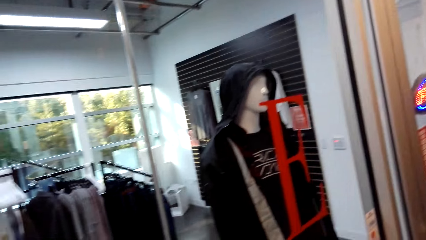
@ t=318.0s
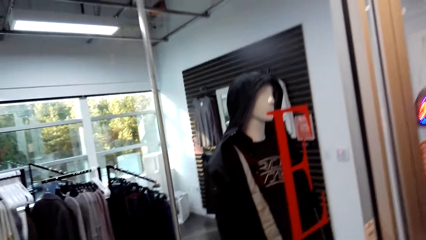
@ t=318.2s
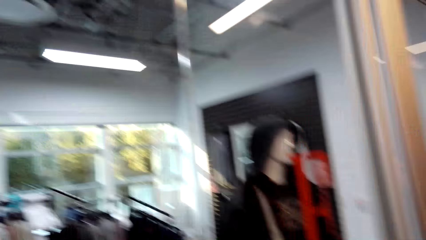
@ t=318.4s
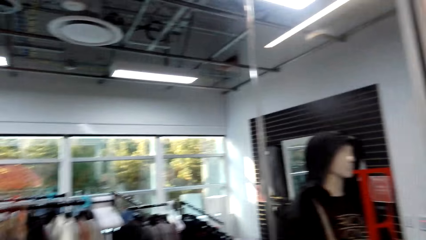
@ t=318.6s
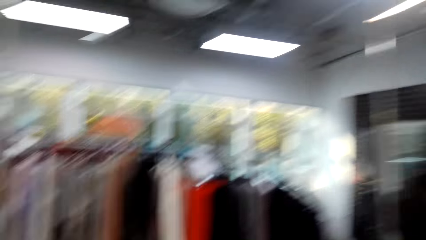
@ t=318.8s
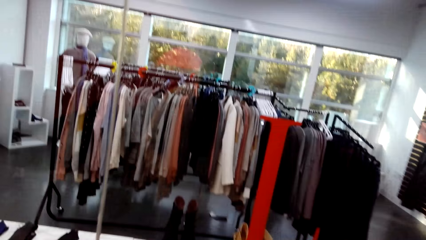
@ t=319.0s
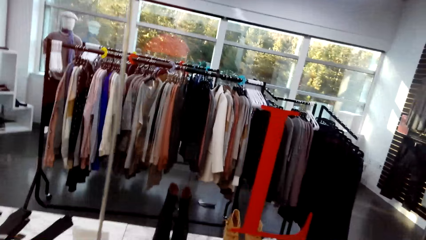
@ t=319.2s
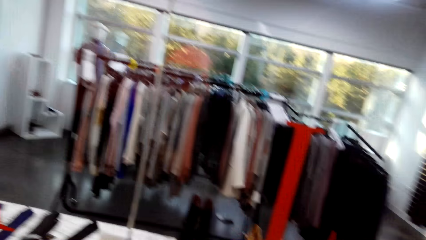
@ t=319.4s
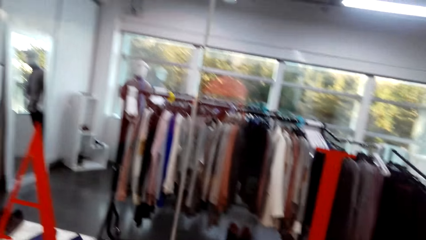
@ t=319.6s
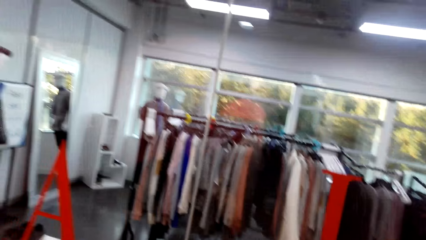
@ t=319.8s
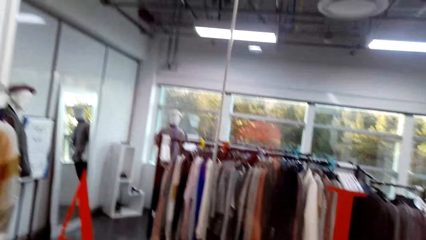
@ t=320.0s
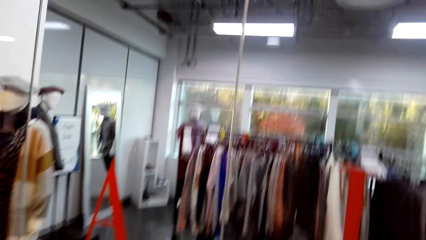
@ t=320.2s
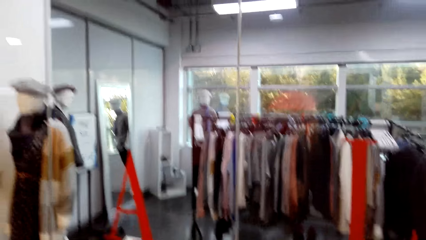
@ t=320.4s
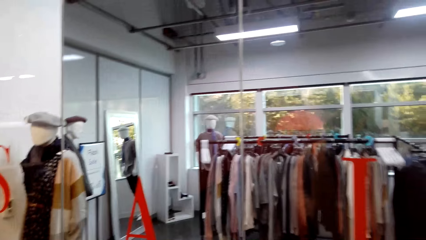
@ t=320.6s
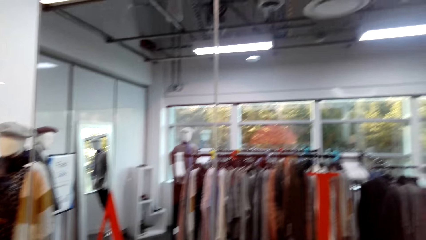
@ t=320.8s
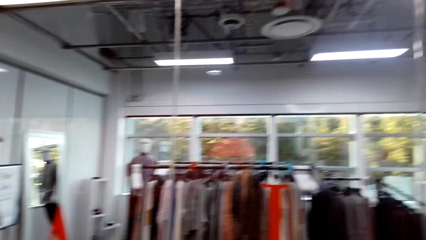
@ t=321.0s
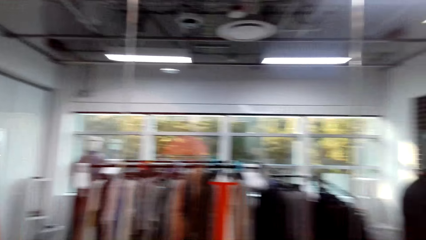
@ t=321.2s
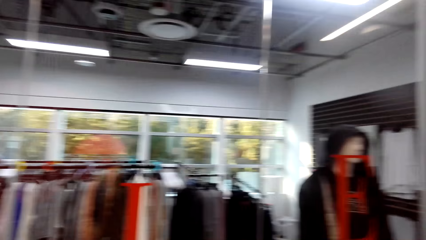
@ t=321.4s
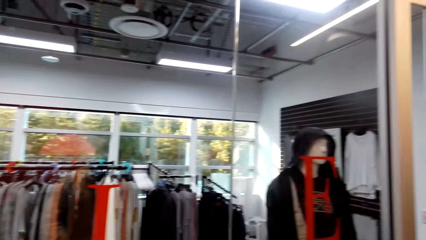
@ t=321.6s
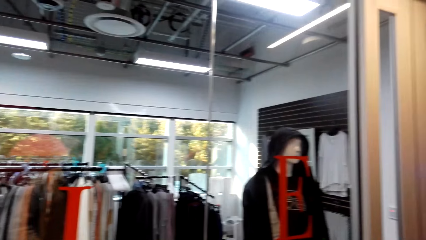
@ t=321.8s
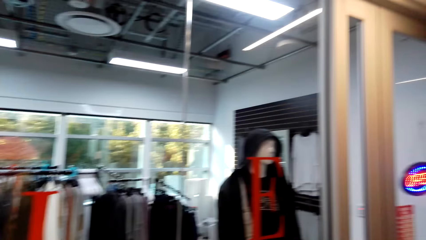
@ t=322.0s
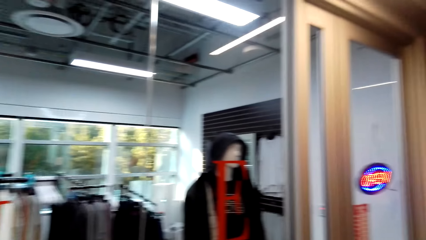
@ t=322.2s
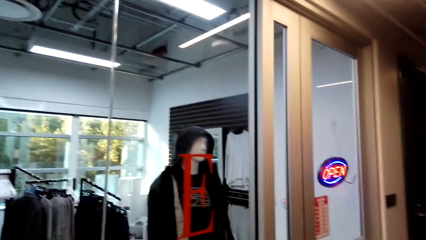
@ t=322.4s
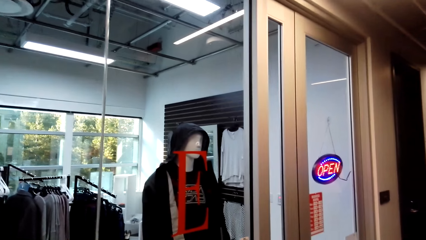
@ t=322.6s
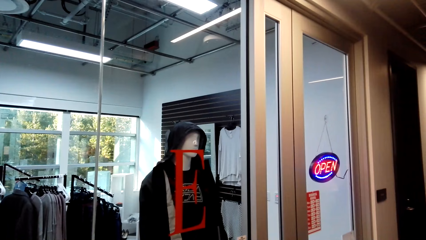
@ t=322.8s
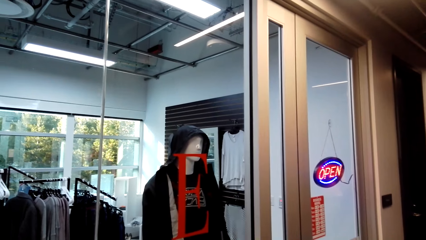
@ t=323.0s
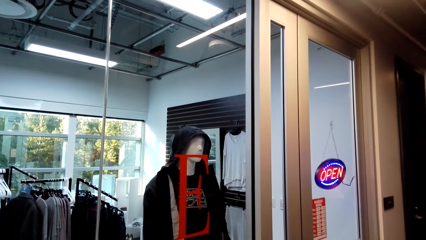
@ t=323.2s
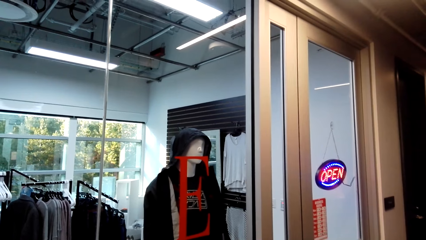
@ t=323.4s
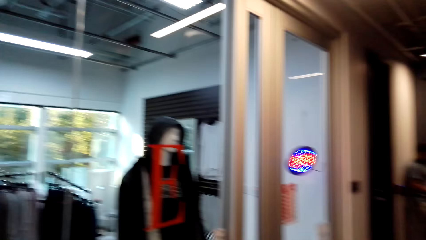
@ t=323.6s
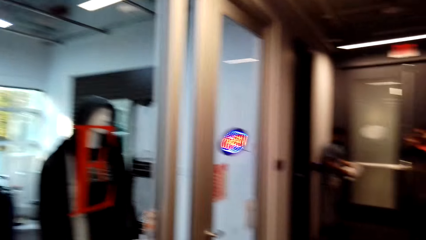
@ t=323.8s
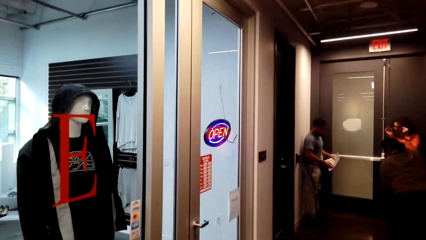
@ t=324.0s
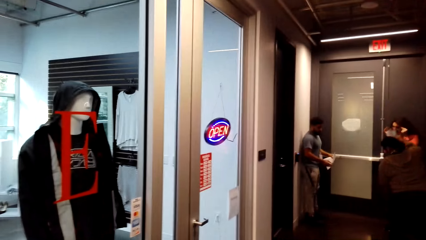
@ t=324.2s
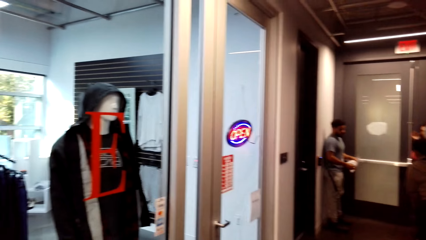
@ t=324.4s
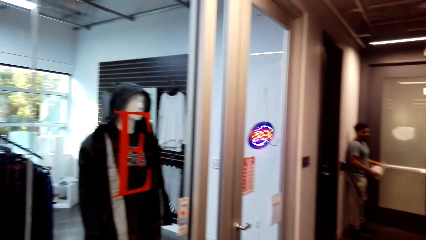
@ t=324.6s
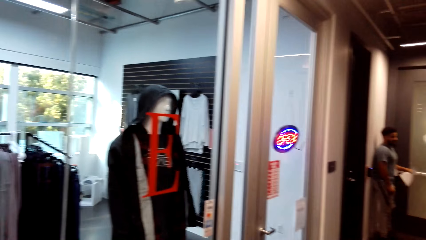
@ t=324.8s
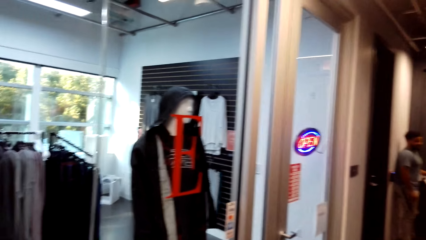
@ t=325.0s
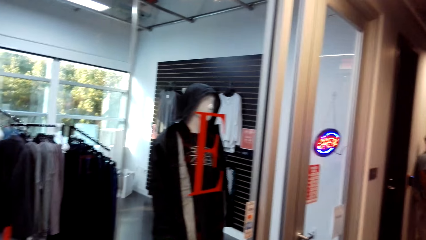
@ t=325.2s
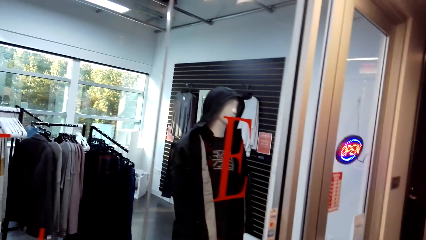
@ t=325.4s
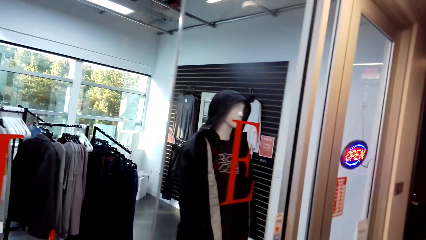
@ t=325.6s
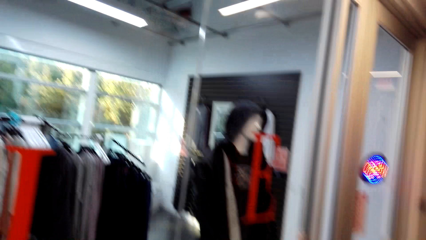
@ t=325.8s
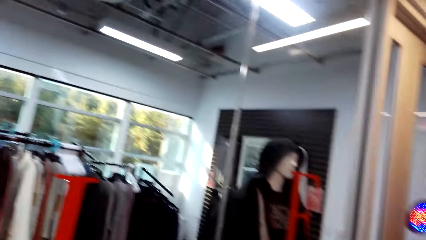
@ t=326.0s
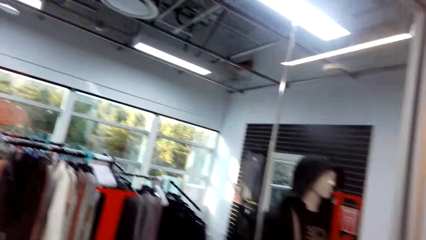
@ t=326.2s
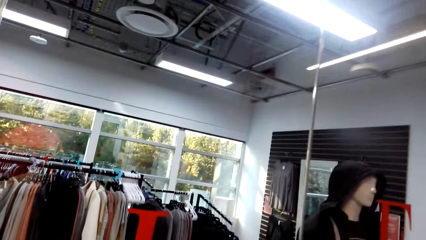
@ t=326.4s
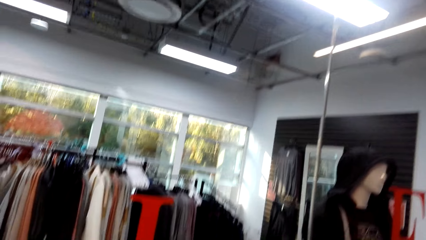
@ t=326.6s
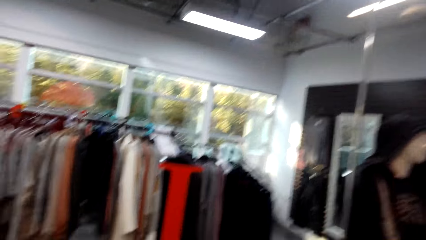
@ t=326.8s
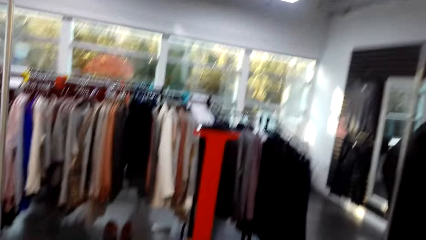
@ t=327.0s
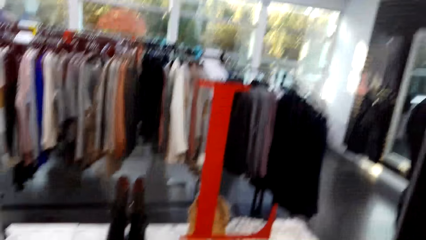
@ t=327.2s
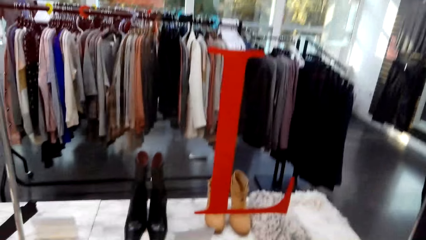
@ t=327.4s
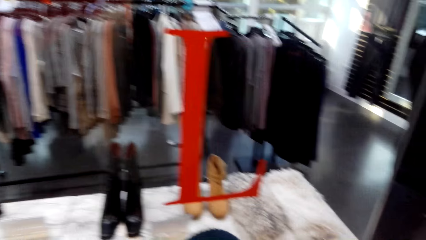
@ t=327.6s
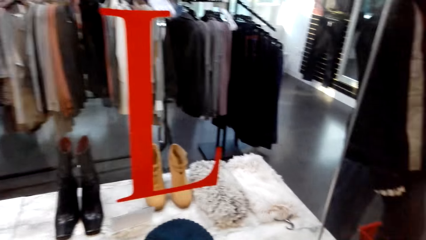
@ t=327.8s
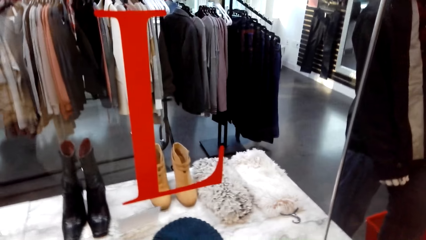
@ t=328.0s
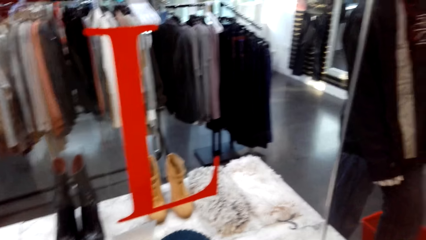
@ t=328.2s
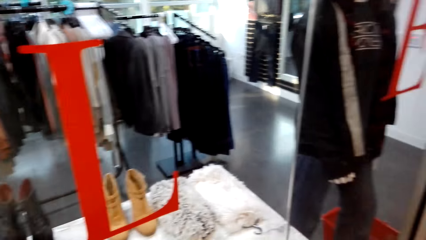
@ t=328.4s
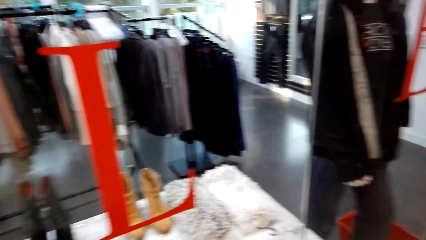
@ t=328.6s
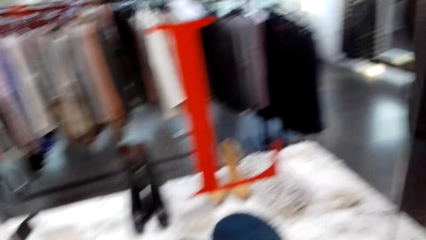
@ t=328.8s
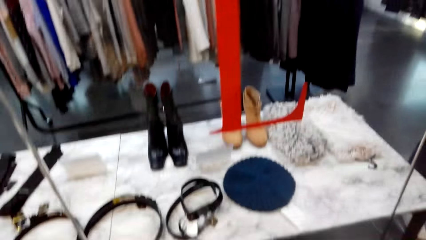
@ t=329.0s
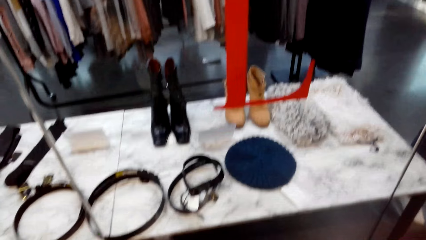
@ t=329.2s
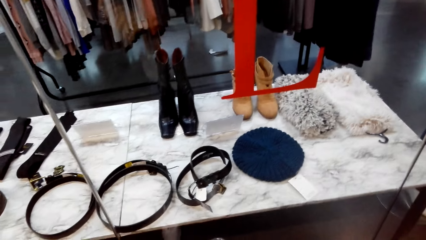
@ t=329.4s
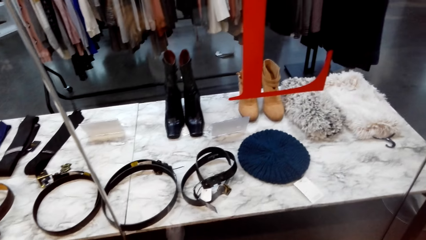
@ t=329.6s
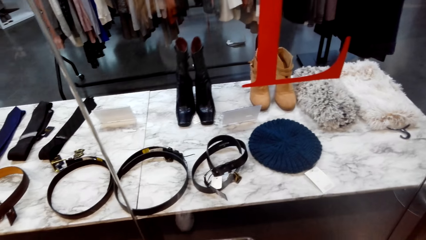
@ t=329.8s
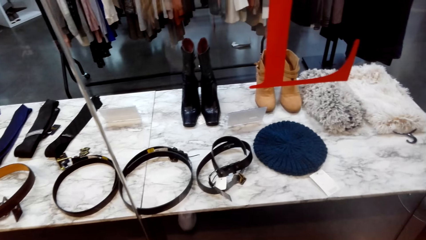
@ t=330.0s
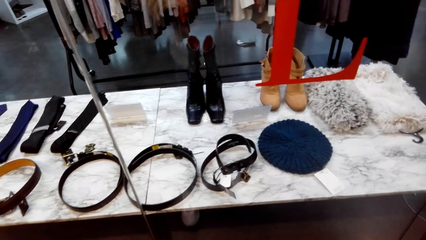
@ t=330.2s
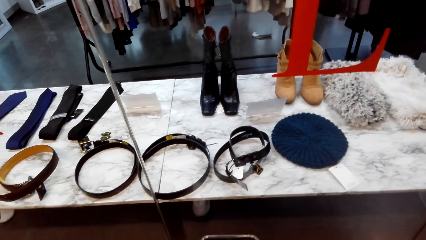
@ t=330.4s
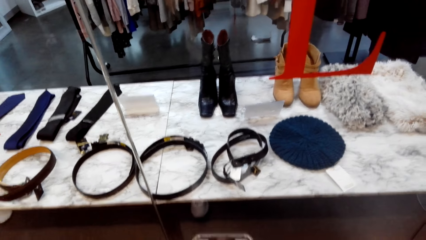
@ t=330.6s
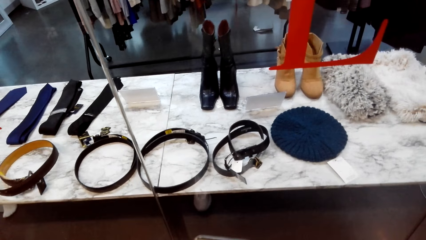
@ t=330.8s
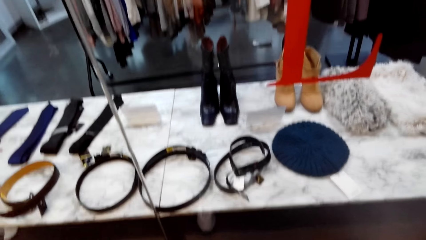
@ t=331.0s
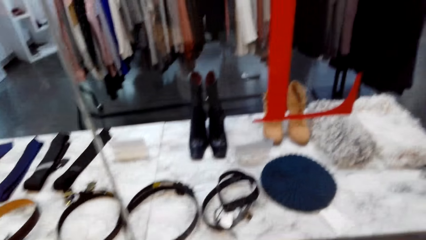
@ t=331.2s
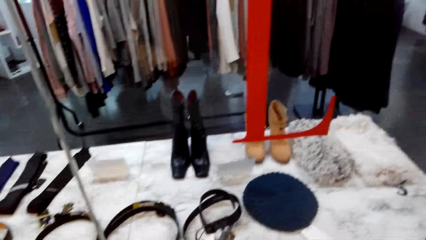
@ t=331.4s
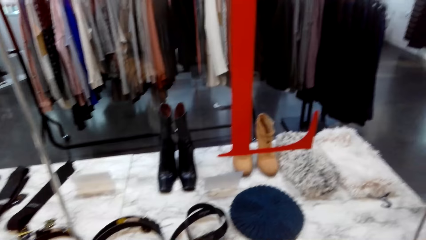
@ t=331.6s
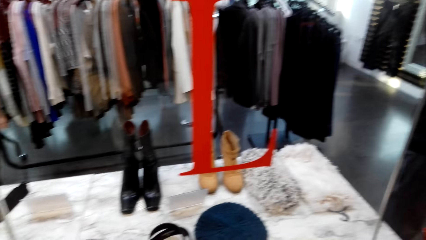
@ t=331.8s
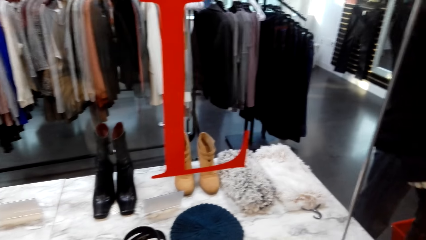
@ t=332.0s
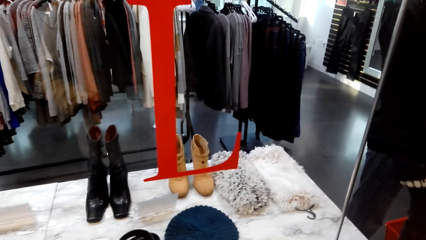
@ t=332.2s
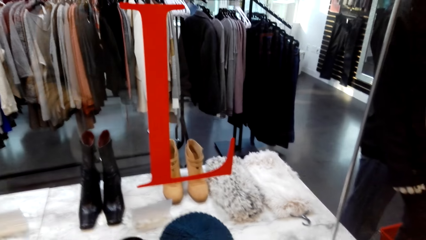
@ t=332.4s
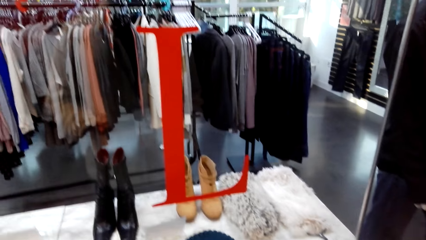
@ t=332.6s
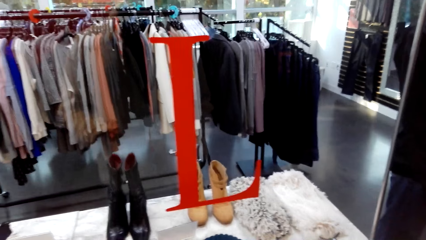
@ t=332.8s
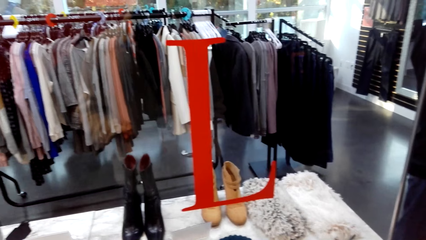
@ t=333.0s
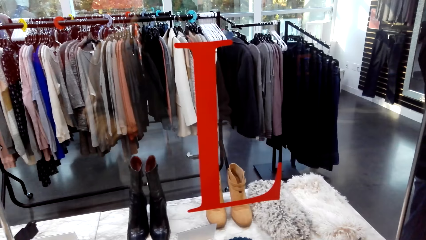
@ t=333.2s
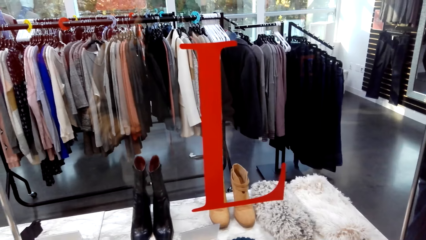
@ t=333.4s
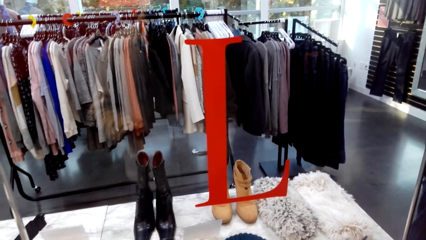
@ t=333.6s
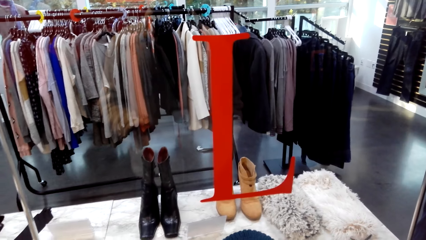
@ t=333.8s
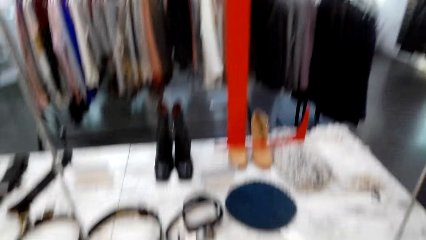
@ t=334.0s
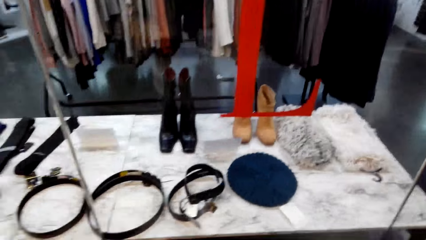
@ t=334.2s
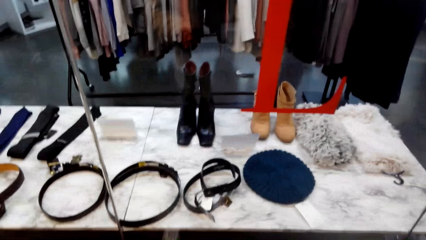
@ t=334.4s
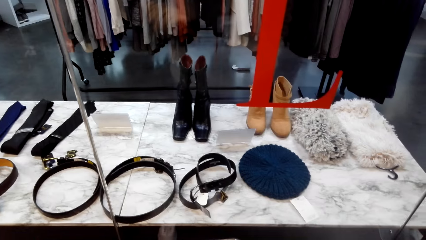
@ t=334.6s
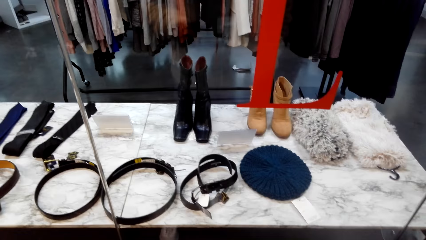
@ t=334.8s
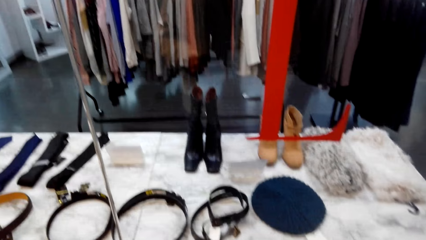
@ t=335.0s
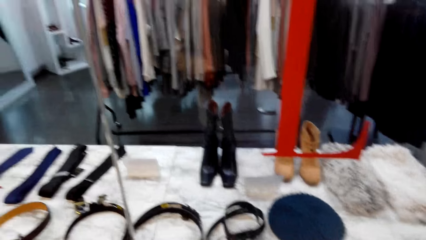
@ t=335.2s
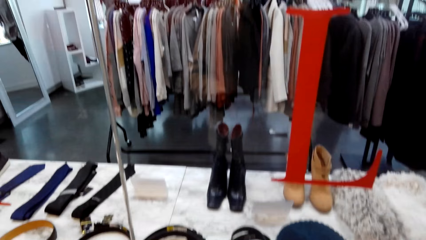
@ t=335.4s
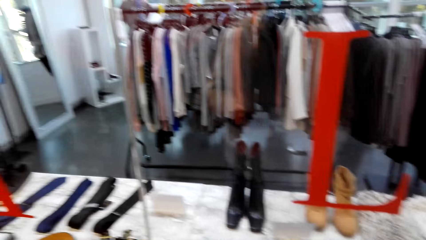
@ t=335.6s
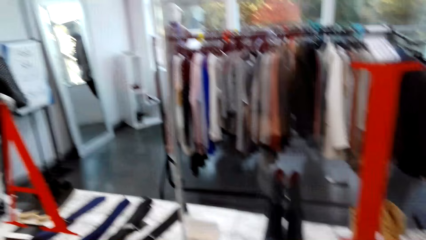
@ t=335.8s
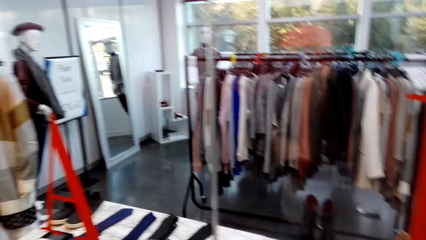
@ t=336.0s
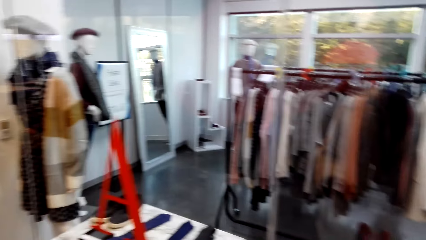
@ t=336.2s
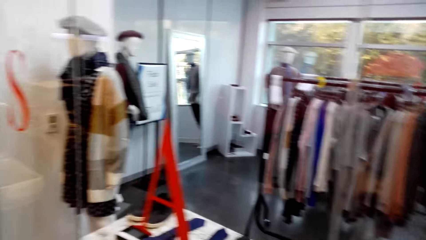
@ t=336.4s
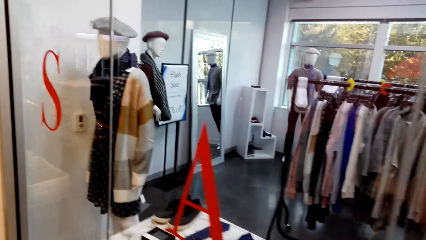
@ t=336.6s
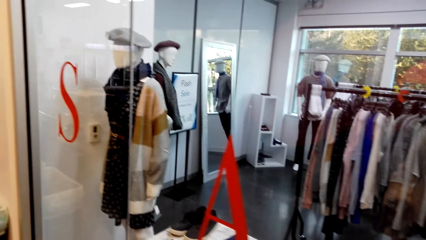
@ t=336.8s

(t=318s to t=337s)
The camera wearer looks on a display. They do window shopping repeatedly. They look at the side. They look on a display. They do window shopping repeatedly.
